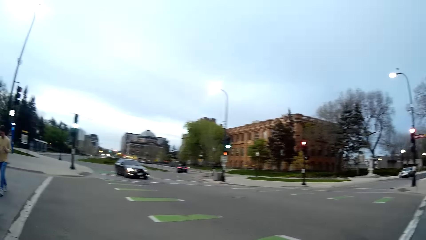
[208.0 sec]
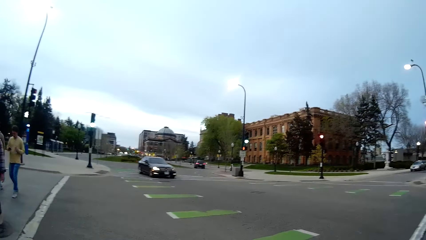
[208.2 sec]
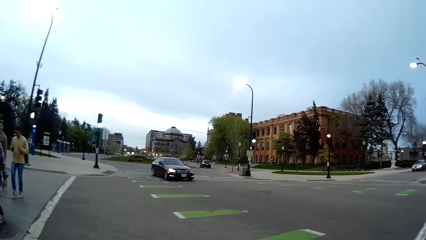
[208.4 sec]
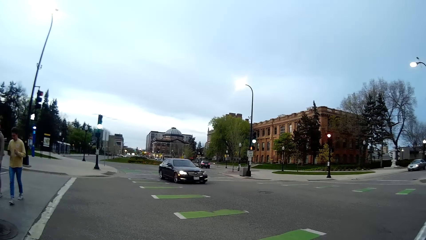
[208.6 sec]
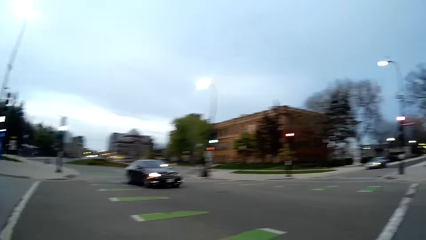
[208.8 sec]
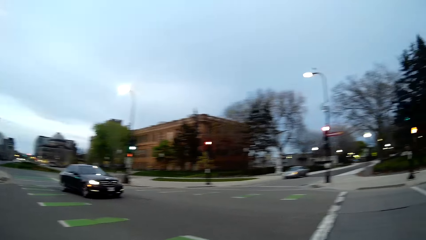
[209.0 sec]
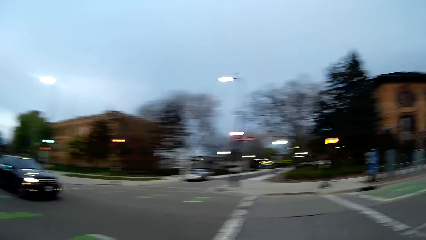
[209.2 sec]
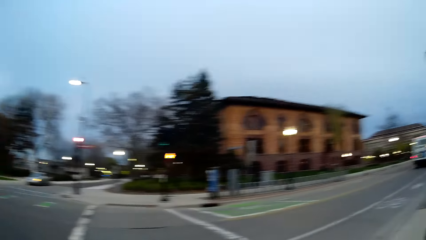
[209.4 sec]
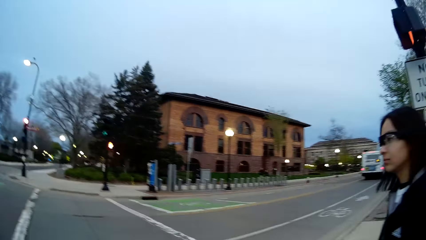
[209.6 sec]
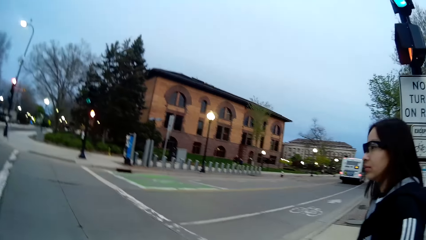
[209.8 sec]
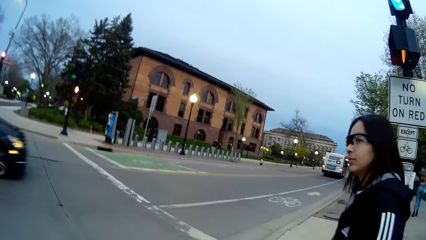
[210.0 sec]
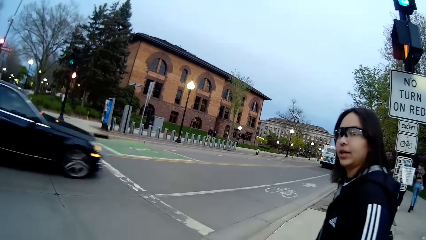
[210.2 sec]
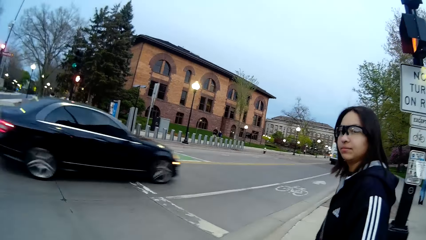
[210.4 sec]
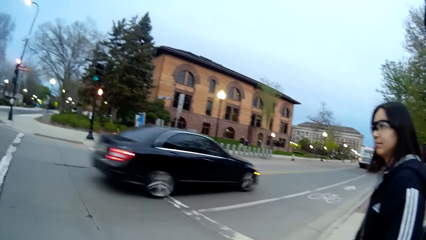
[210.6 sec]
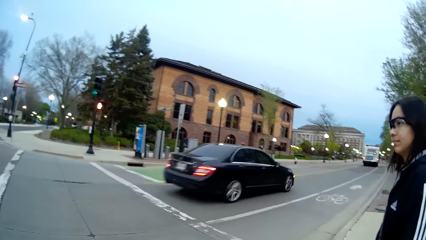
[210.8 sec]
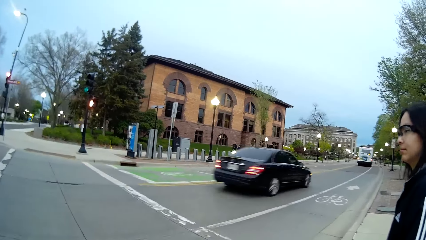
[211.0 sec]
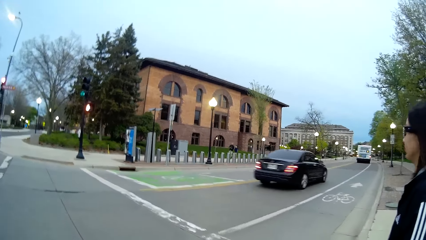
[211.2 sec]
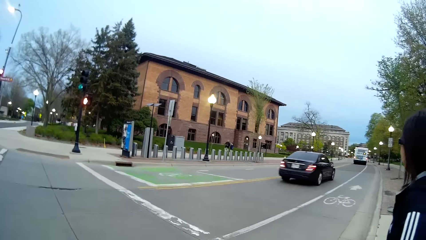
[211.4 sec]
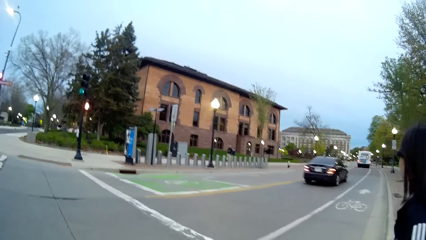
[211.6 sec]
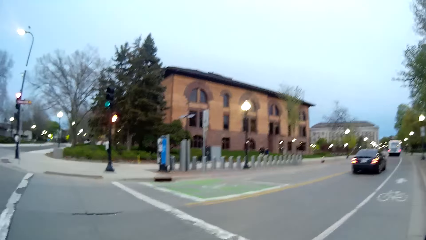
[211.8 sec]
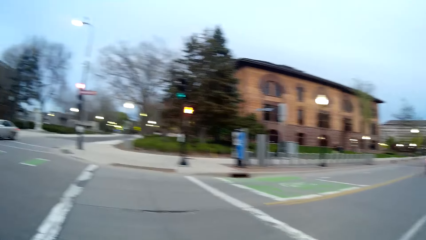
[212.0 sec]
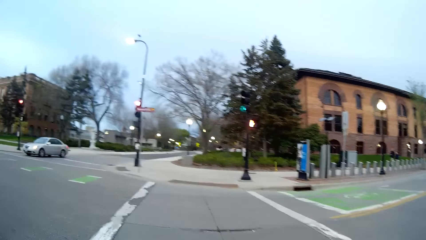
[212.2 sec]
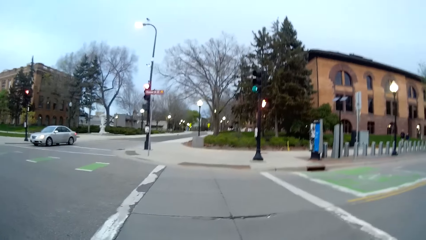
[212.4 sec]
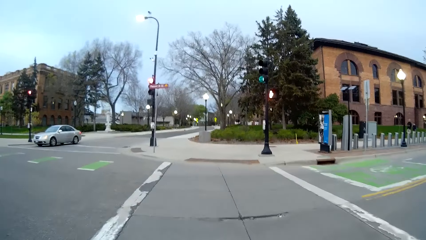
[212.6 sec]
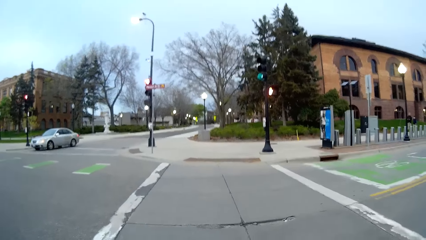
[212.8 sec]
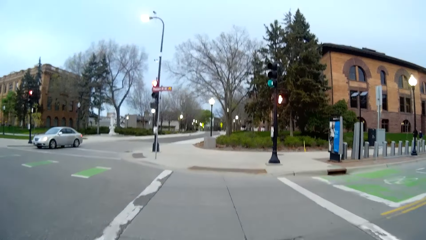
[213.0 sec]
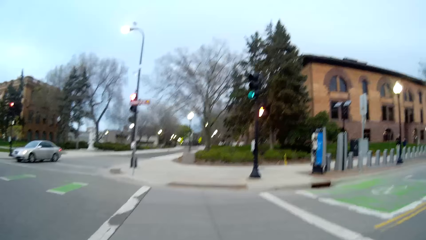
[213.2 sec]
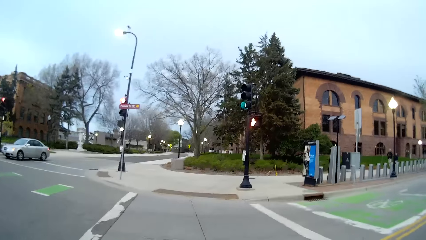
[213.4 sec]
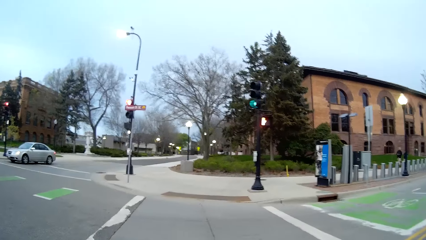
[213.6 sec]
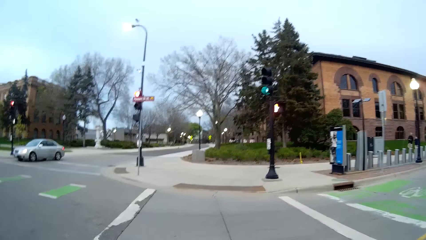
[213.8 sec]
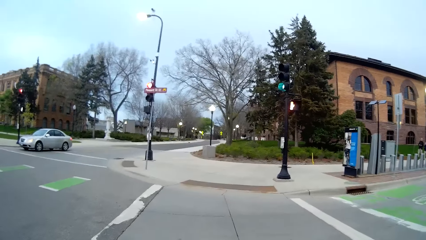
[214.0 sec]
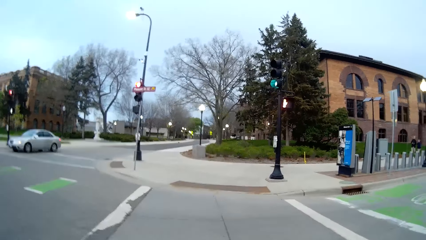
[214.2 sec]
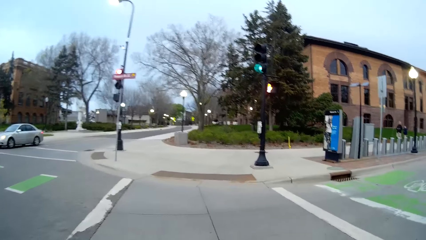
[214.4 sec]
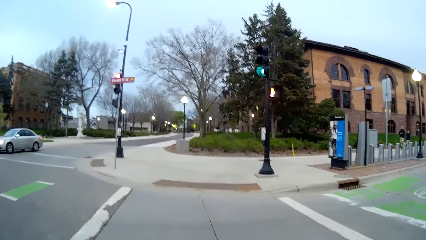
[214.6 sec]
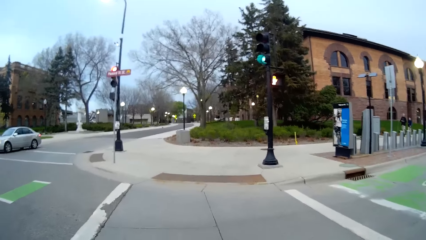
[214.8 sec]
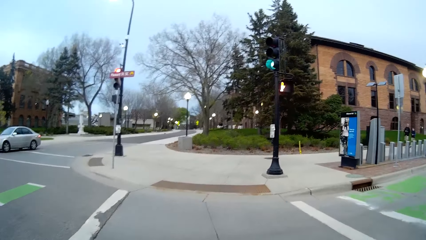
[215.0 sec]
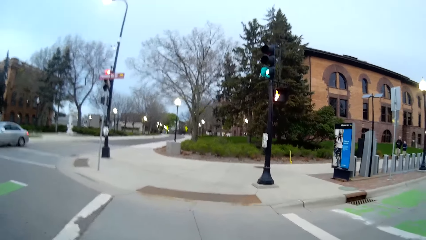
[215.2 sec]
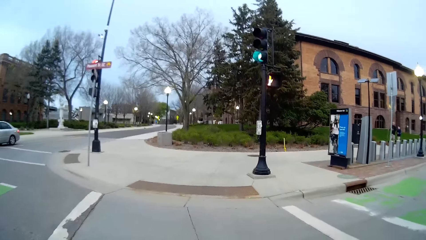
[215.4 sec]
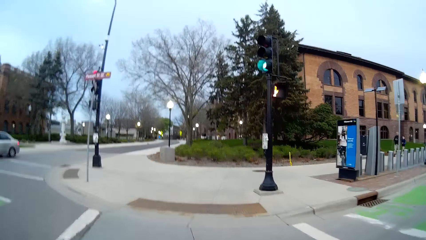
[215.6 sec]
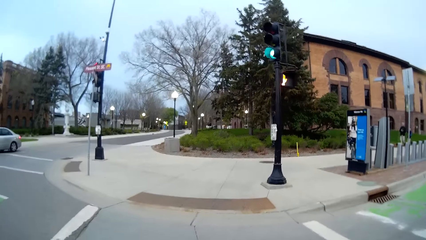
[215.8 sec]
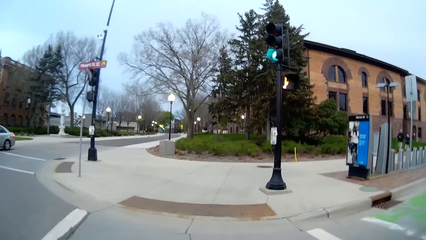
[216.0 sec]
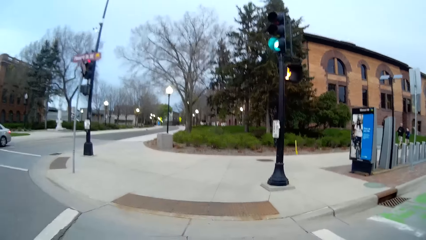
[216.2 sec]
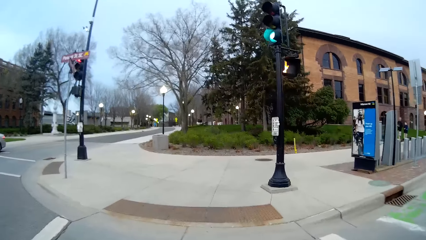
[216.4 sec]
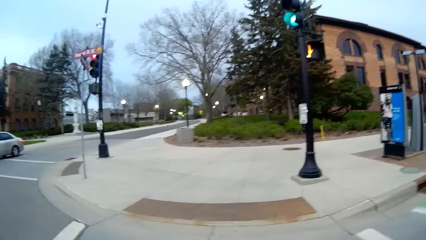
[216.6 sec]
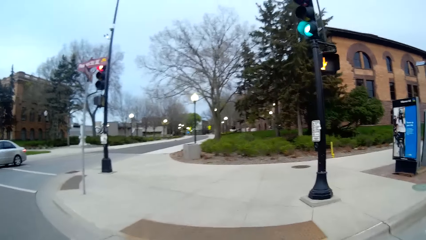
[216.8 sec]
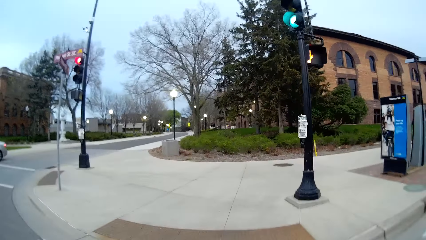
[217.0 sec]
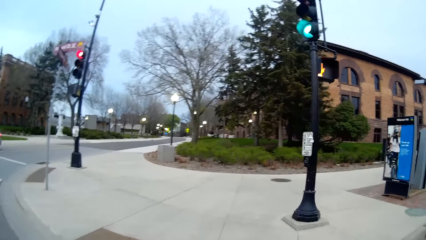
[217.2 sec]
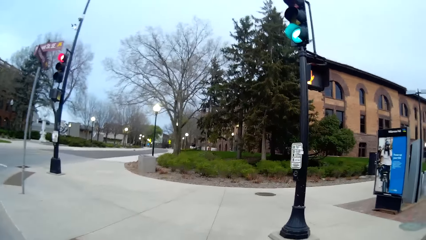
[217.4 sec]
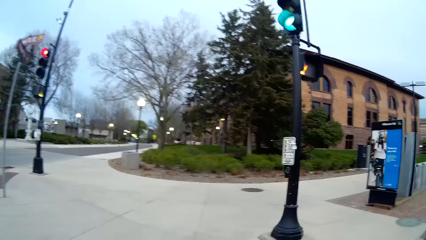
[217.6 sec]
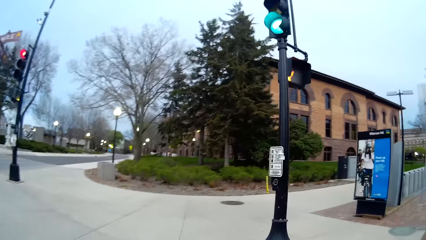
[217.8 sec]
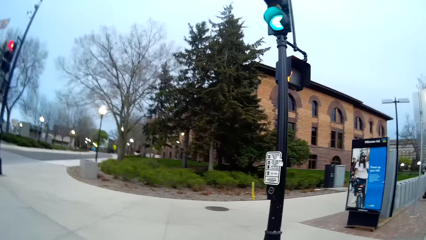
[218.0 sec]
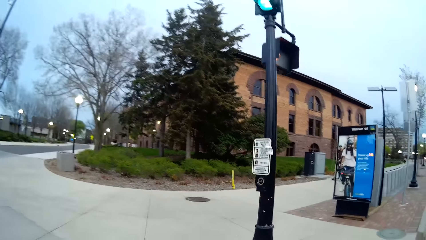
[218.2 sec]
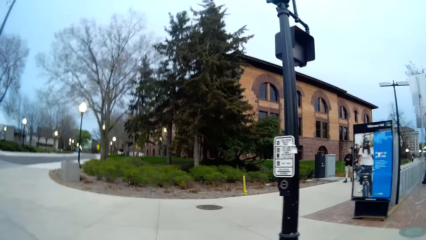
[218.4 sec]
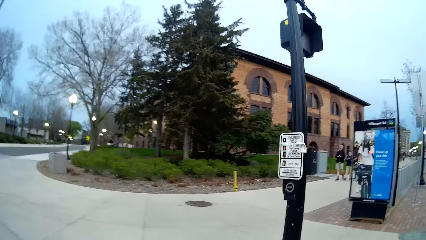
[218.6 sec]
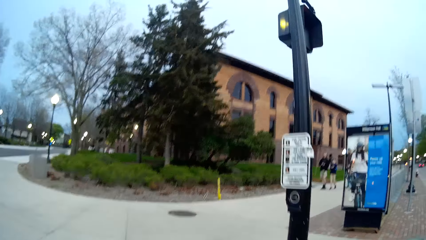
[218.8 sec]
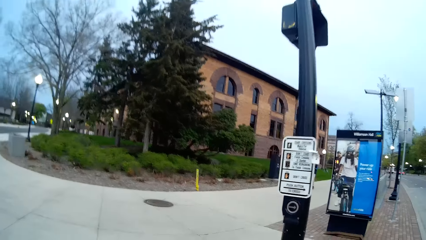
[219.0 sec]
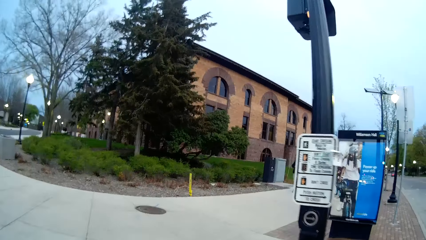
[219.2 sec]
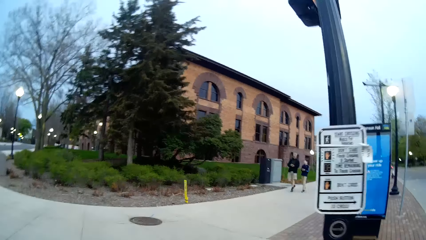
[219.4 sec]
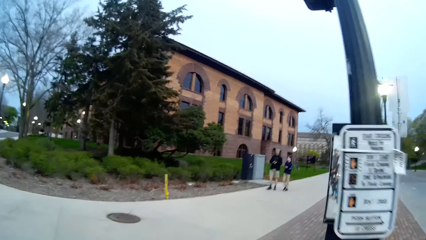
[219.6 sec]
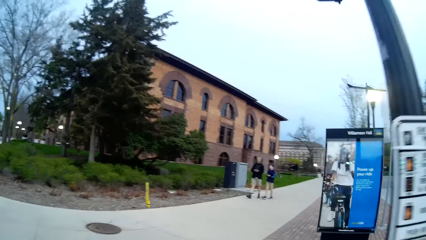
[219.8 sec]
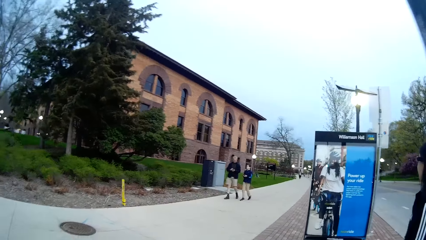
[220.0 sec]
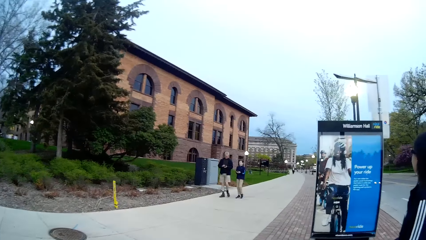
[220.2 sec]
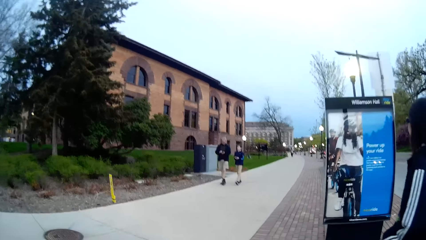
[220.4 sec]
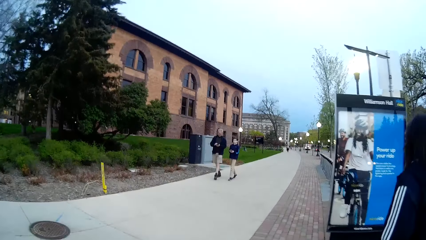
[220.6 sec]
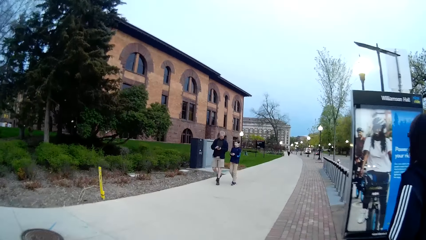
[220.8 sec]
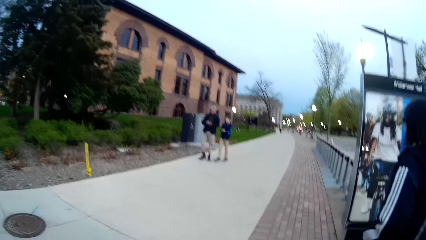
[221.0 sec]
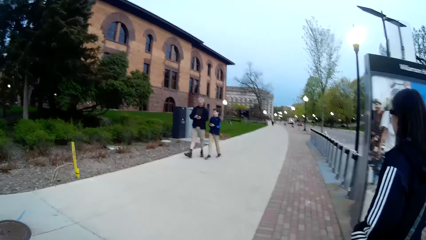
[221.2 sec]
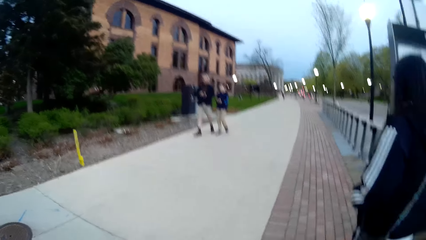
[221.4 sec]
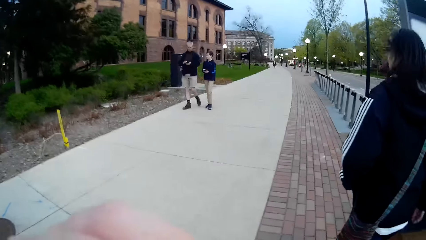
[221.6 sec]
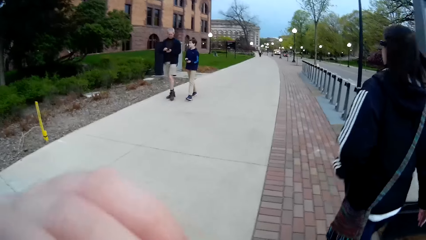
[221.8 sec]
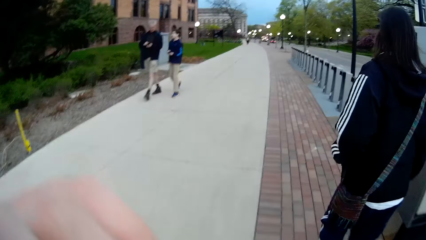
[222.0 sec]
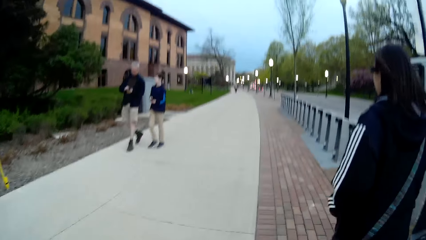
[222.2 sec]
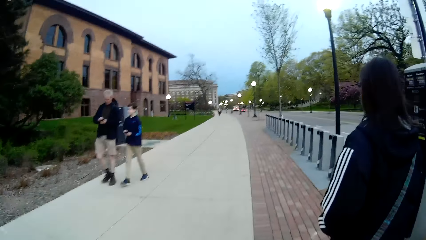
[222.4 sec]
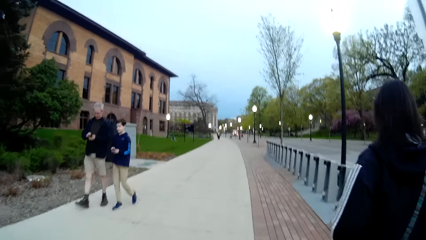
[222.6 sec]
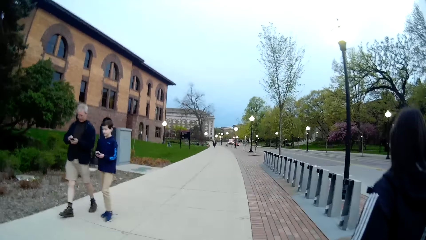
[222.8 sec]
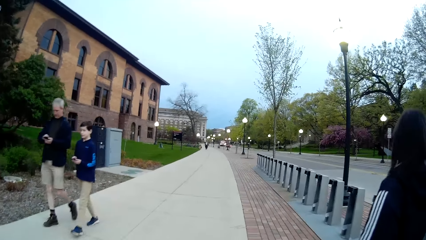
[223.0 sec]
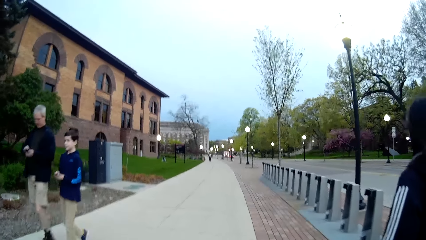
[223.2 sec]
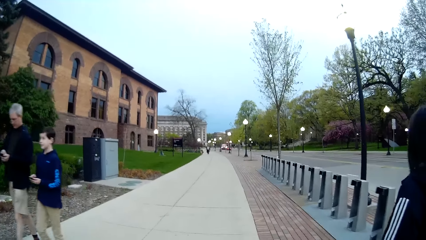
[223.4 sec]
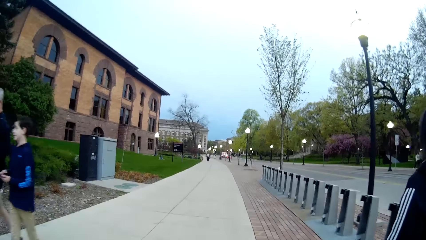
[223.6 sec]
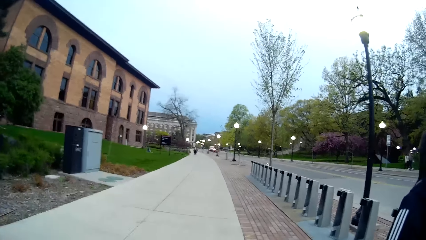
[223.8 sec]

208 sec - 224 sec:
The camera wearer crosses the street with the woman. They walk on a pathway with the woman.
